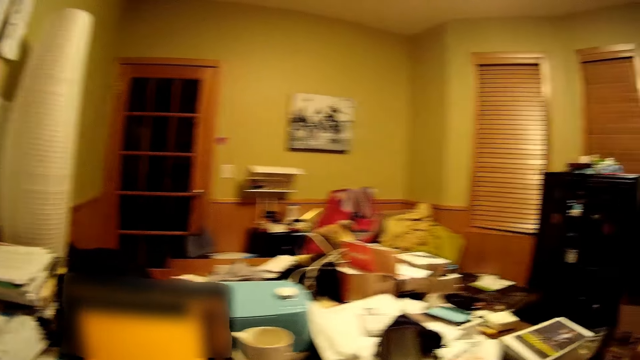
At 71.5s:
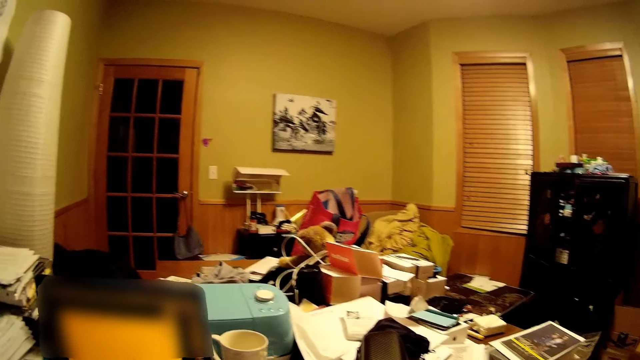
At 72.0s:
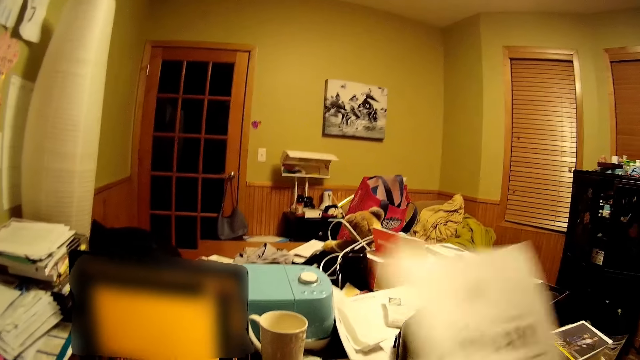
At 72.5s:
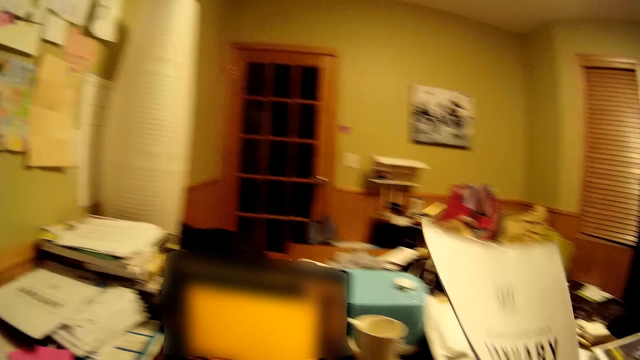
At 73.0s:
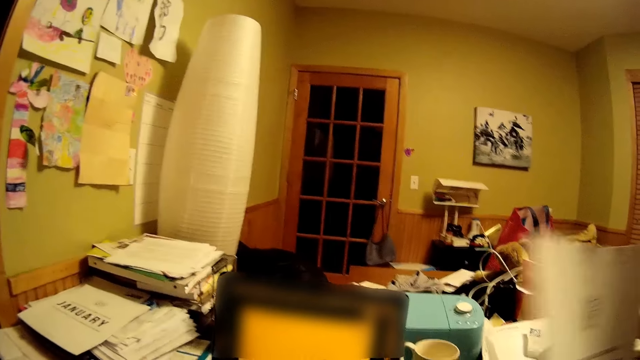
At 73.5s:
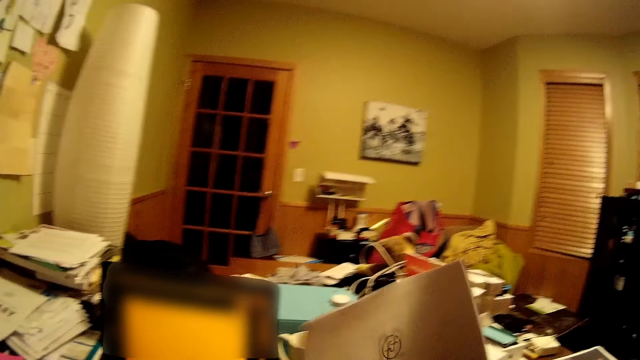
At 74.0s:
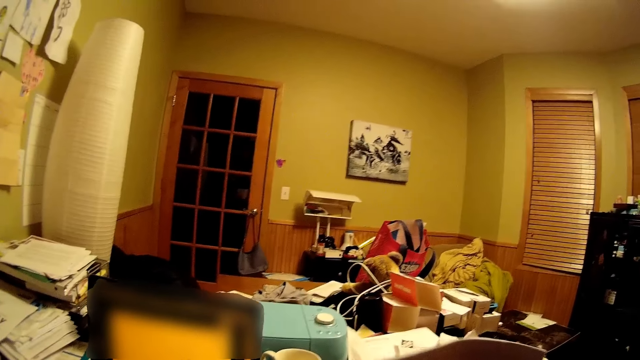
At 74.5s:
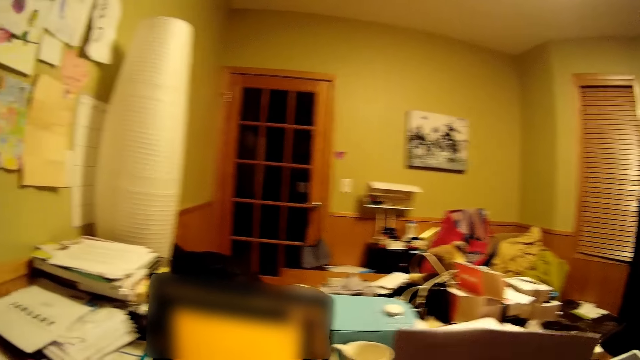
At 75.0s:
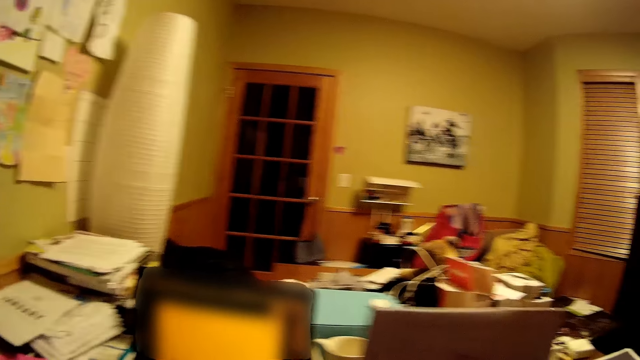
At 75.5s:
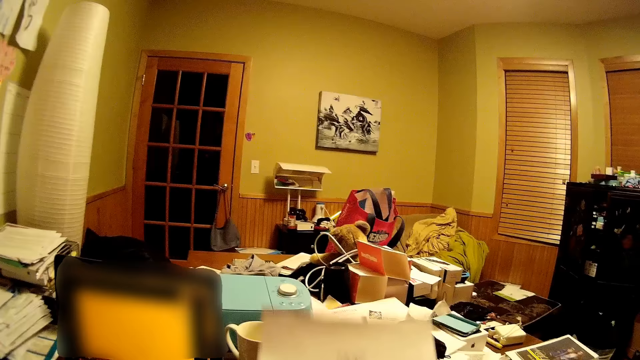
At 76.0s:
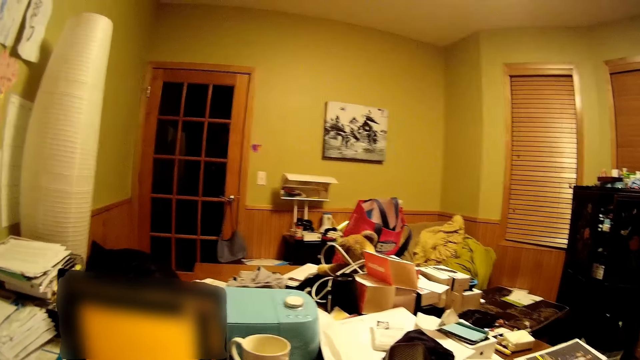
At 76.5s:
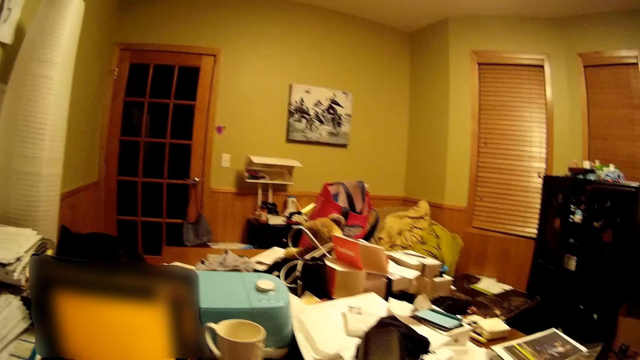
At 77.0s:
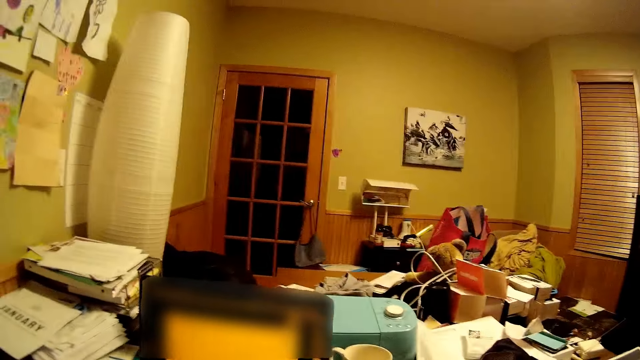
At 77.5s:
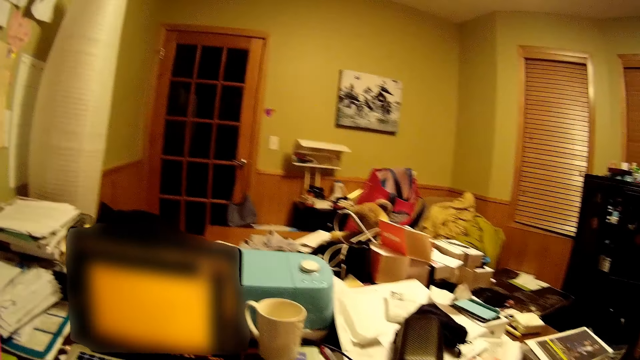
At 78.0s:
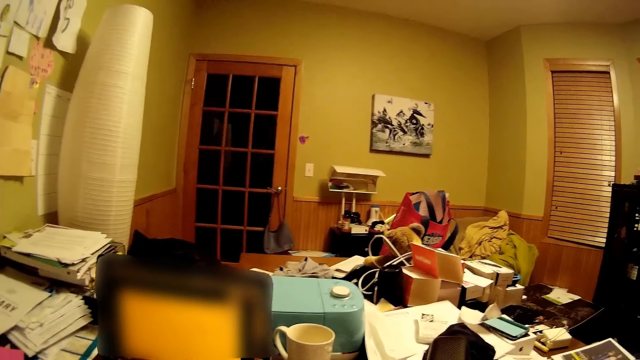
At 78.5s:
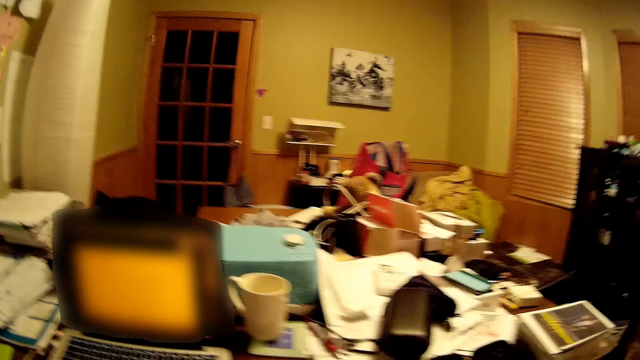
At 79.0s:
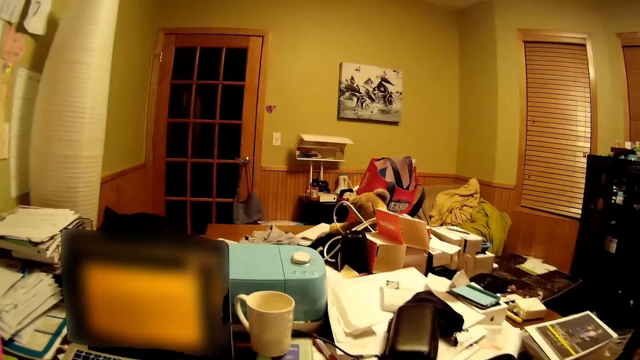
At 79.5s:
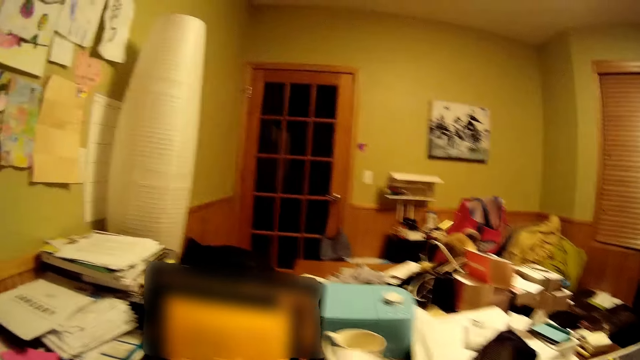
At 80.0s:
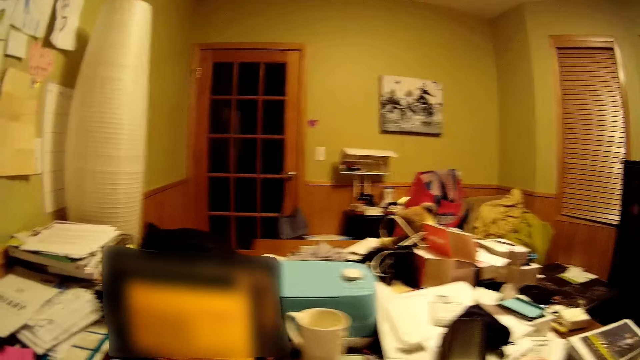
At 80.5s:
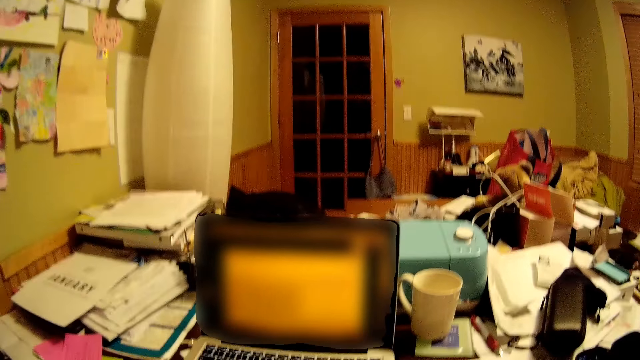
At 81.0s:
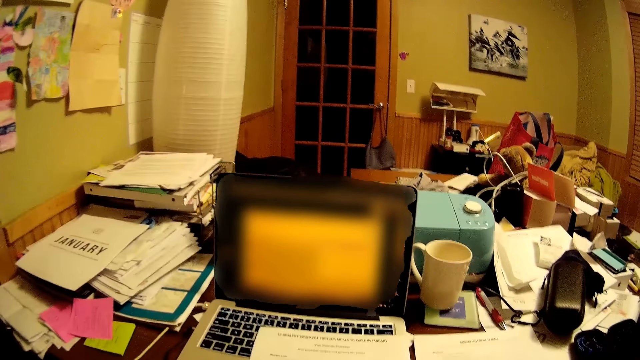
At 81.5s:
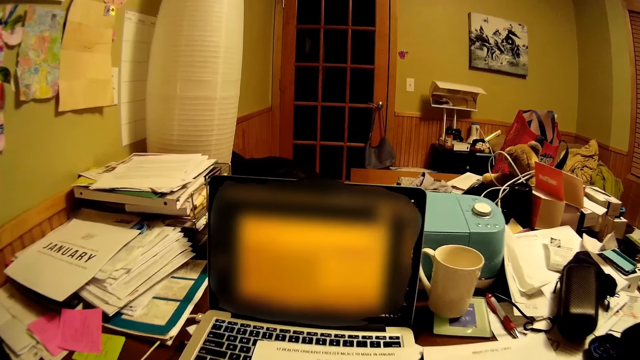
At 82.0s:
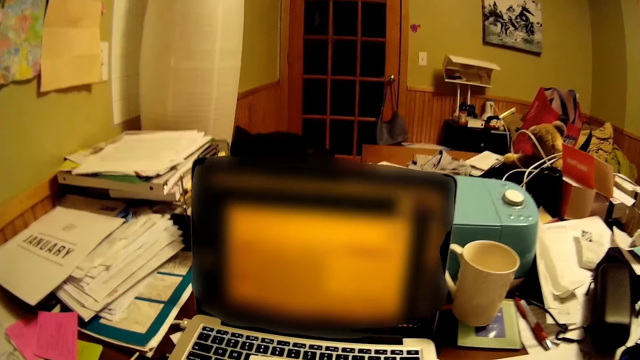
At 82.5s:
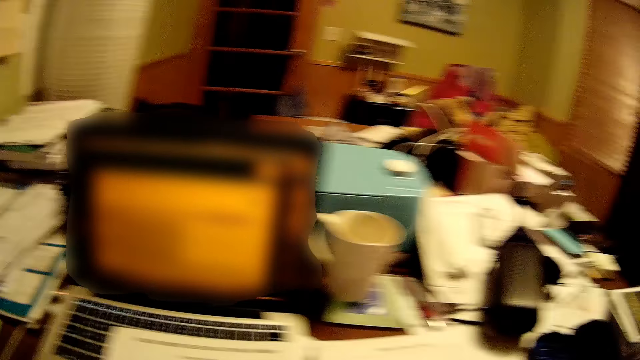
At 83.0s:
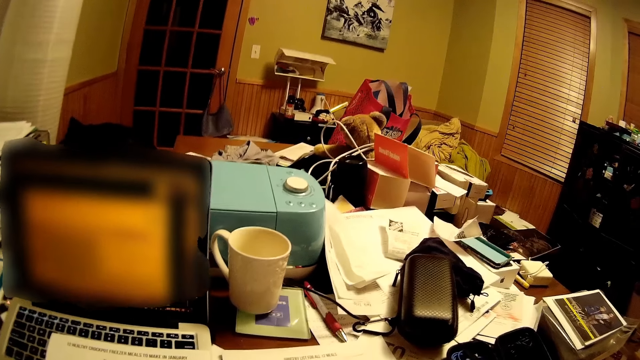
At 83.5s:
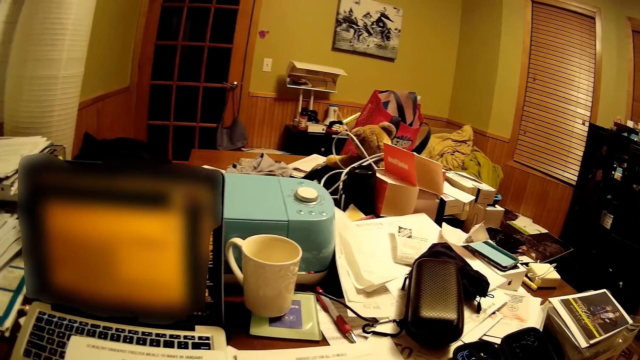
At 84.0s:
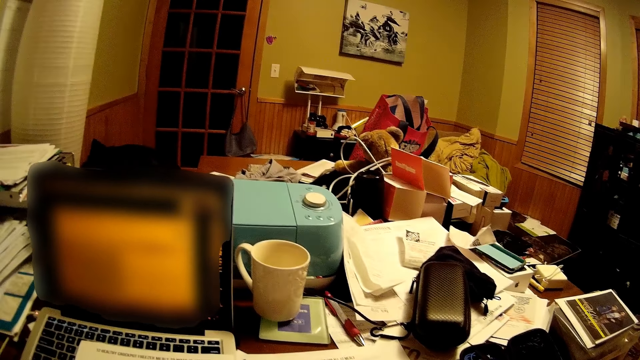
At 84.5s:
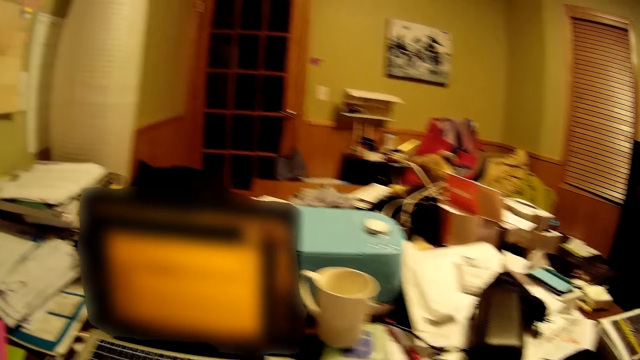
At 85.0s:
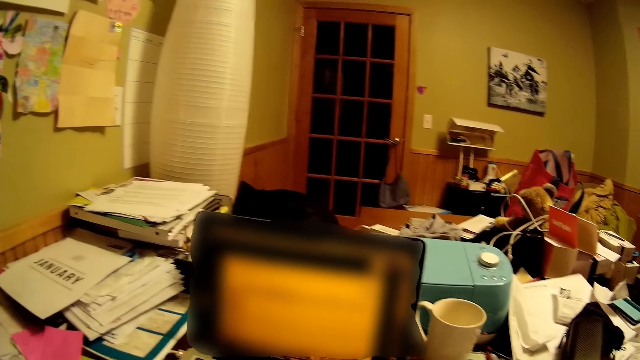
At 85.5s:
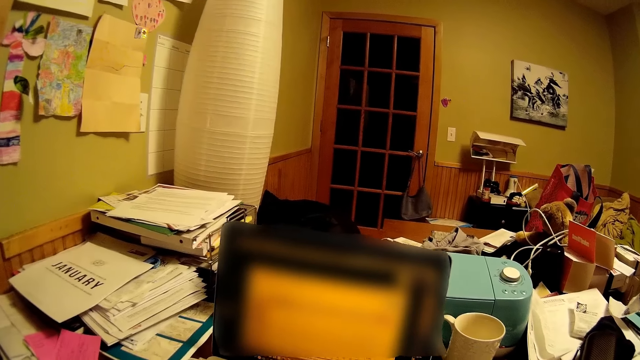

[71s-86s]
The camera wearer picks up the papers. They carry the paper up. They turn around the room. They stare at the room.

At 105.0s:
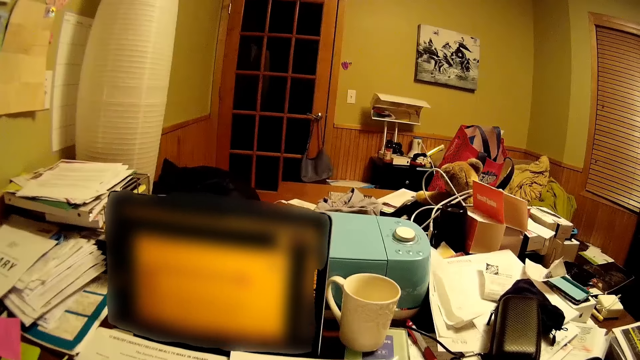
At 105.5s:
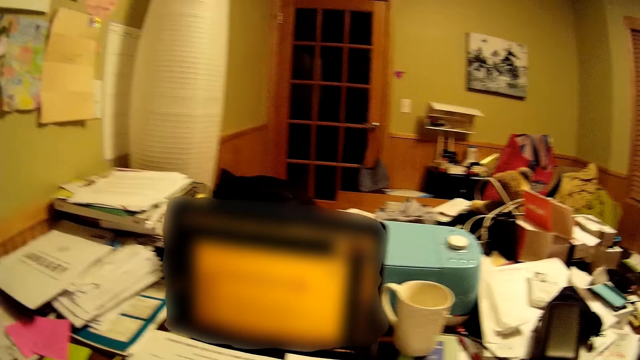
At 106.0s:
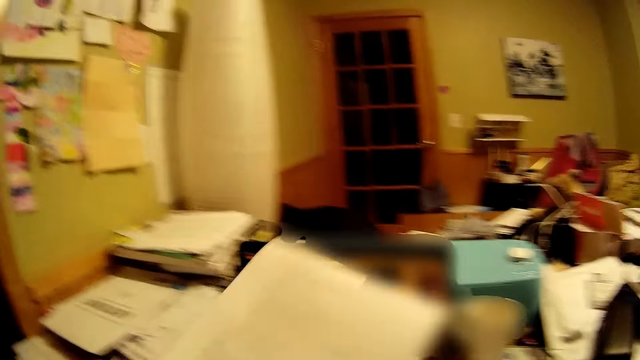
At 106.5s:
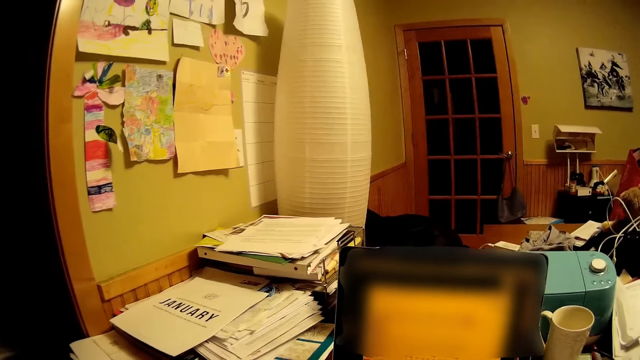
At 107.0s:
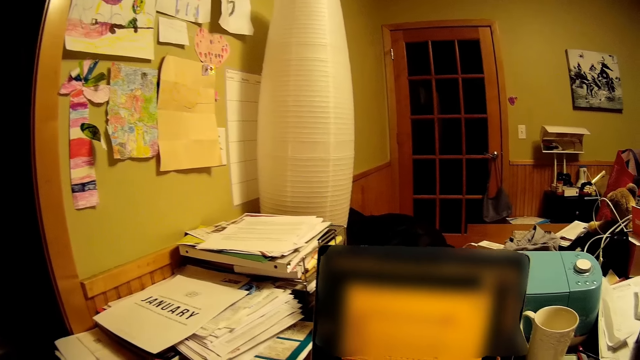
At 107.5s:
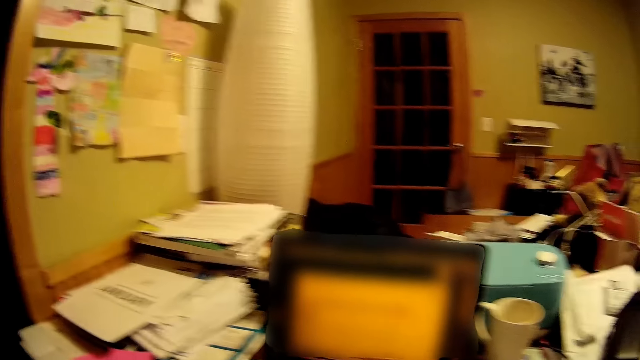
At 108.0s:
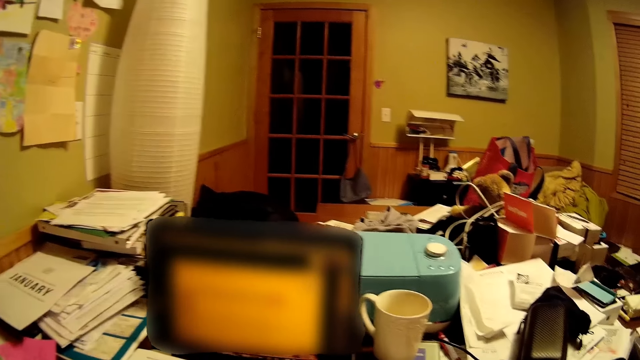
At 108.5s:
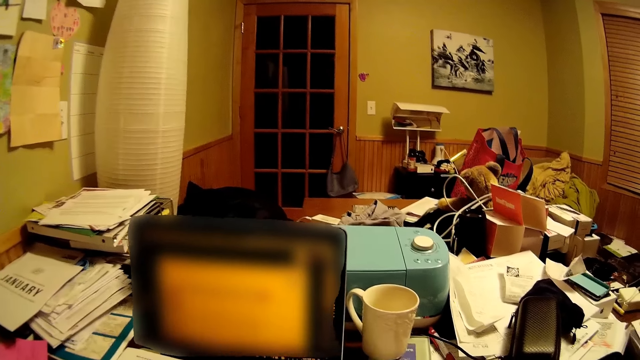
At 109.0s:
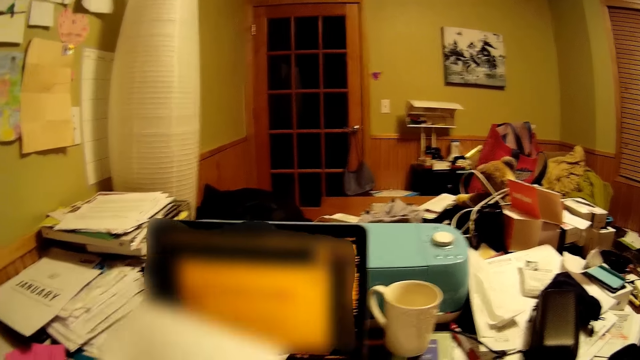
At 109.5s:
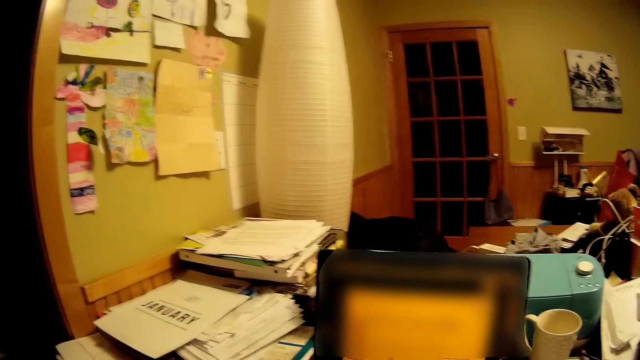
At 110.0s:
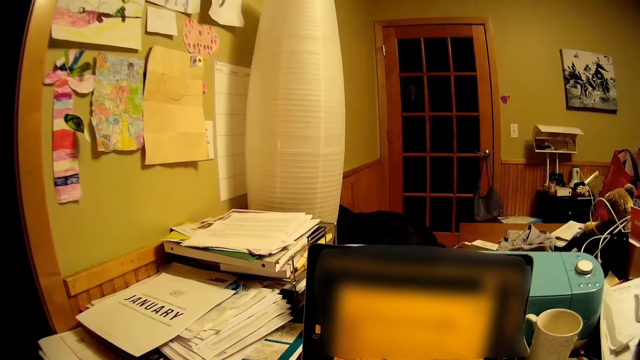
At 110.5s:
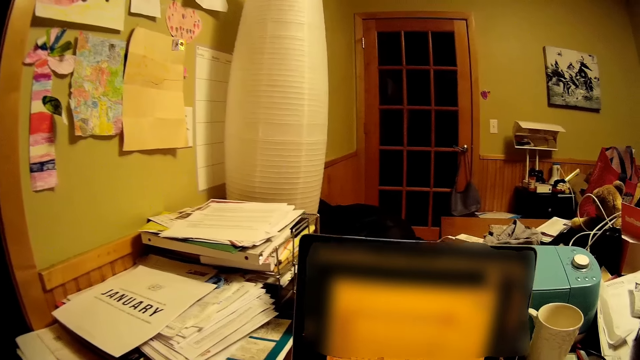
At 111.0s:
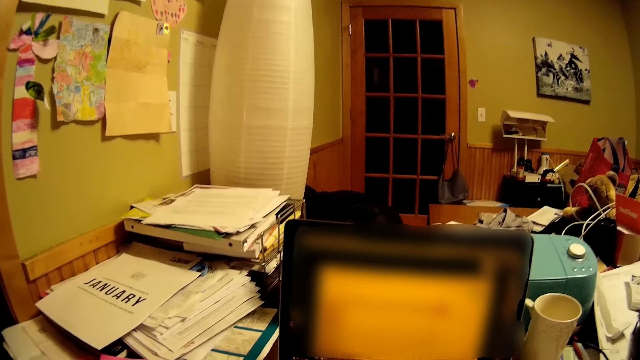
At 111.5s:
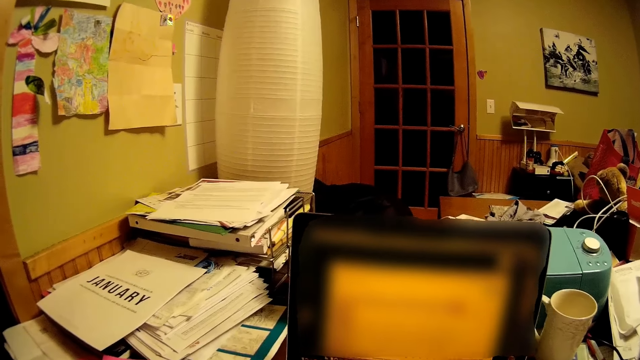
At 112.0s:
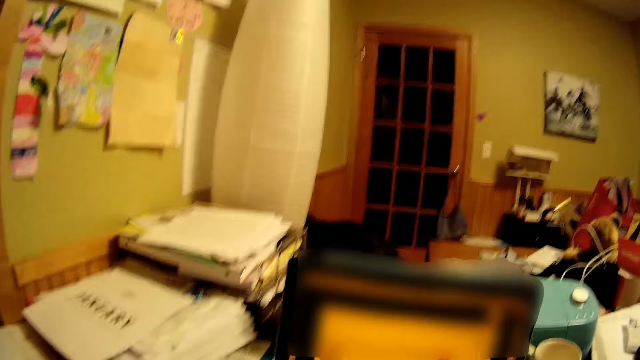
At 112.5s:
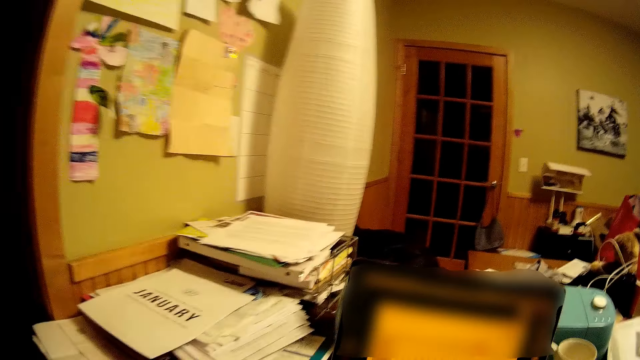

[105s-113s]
The camera wearer puts the papers on the table. They carry the paper up. They stare at the room. They carry the paper. They put the papers on the table again. They turn around the room.
